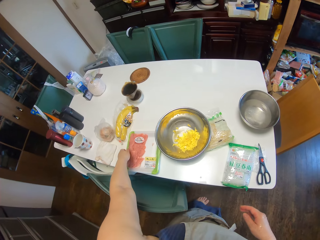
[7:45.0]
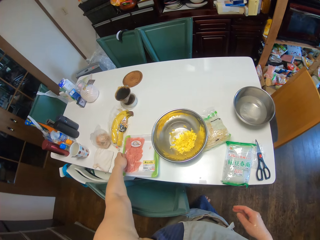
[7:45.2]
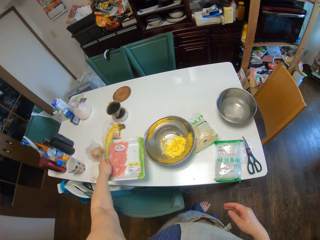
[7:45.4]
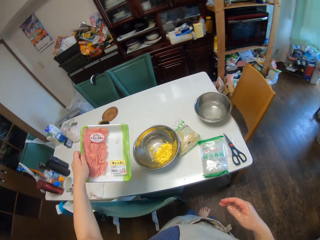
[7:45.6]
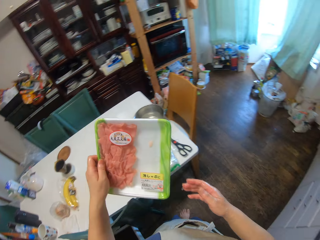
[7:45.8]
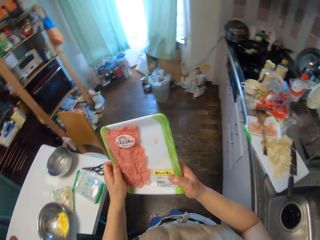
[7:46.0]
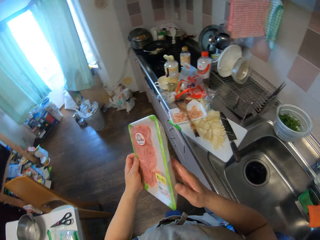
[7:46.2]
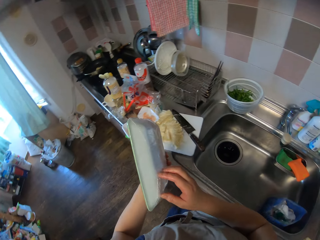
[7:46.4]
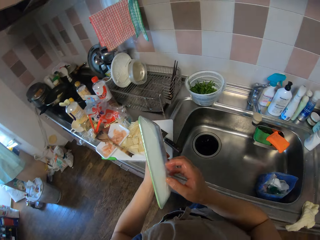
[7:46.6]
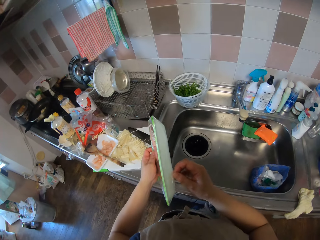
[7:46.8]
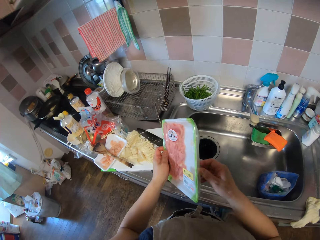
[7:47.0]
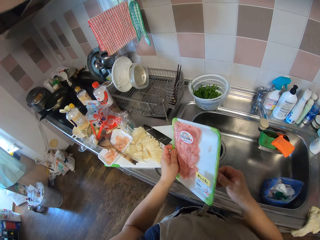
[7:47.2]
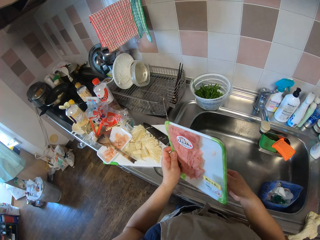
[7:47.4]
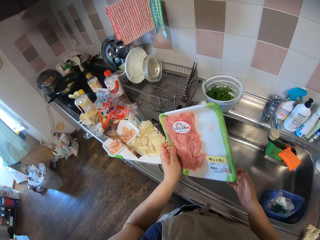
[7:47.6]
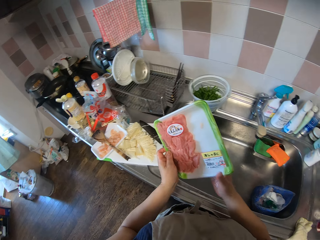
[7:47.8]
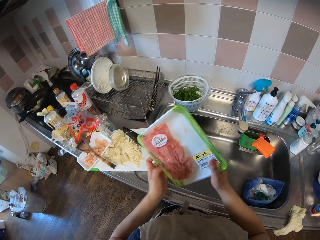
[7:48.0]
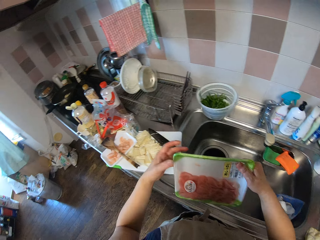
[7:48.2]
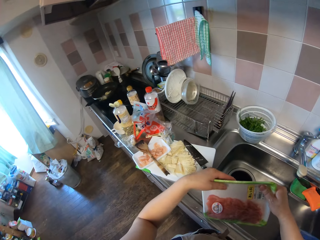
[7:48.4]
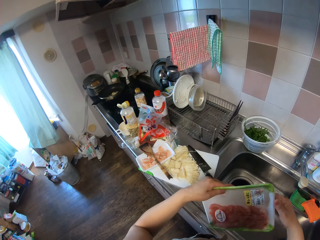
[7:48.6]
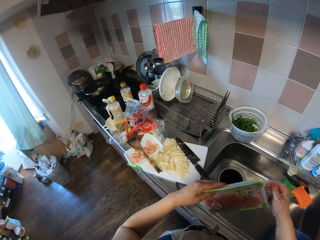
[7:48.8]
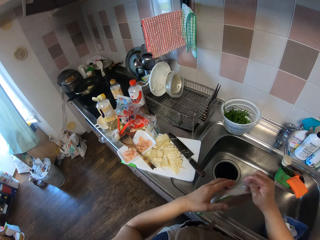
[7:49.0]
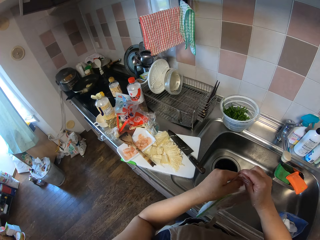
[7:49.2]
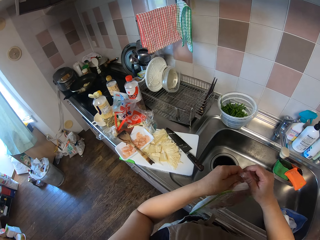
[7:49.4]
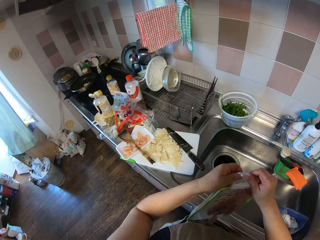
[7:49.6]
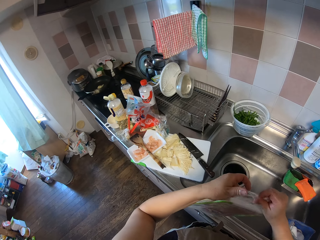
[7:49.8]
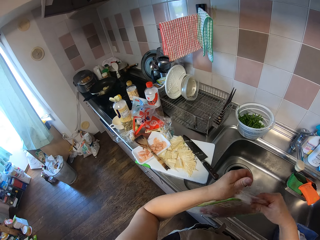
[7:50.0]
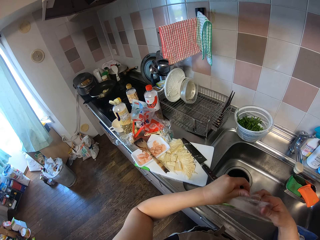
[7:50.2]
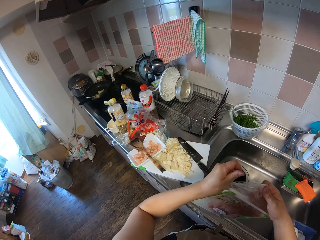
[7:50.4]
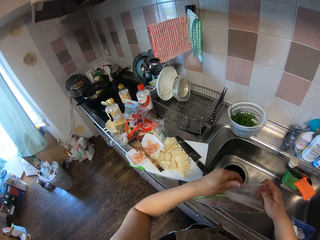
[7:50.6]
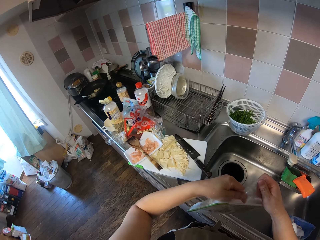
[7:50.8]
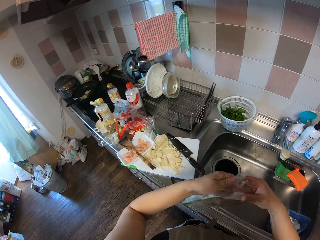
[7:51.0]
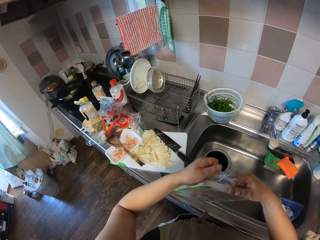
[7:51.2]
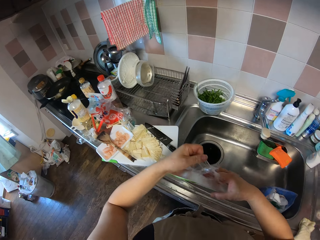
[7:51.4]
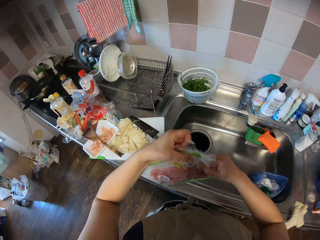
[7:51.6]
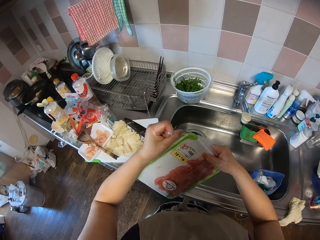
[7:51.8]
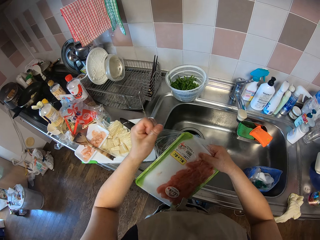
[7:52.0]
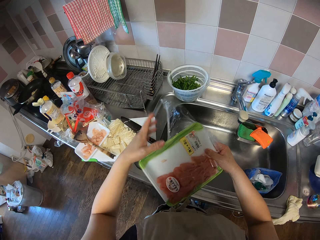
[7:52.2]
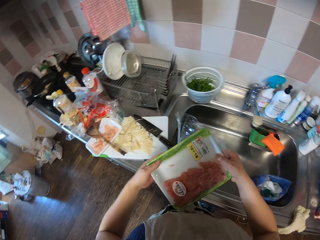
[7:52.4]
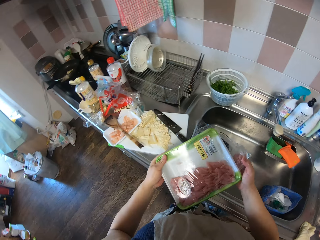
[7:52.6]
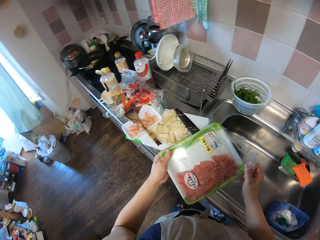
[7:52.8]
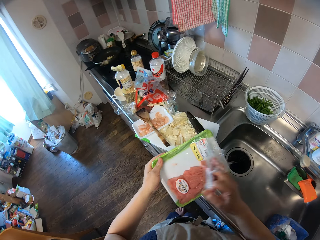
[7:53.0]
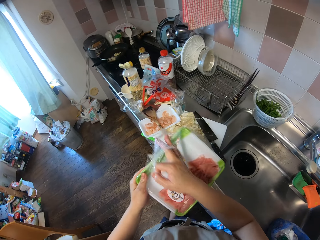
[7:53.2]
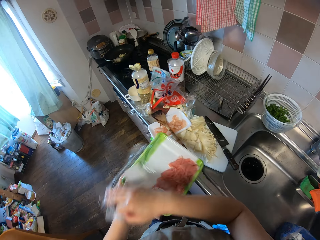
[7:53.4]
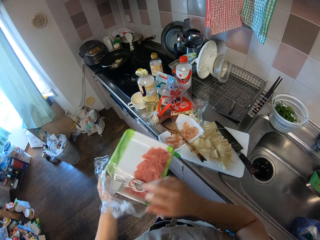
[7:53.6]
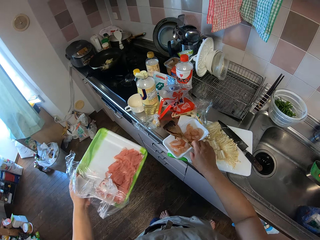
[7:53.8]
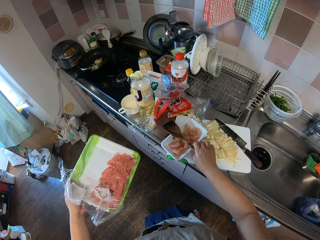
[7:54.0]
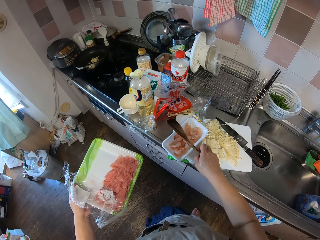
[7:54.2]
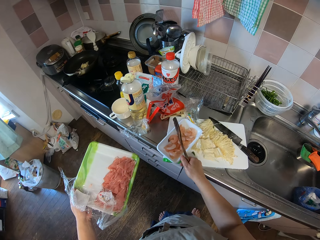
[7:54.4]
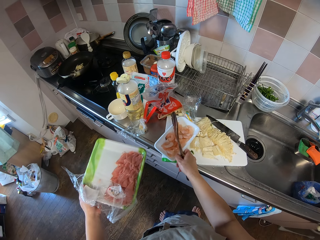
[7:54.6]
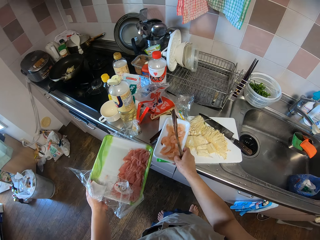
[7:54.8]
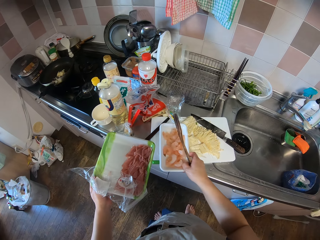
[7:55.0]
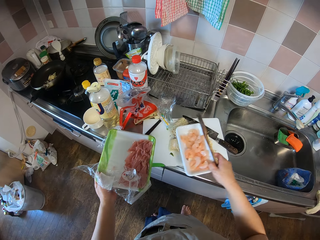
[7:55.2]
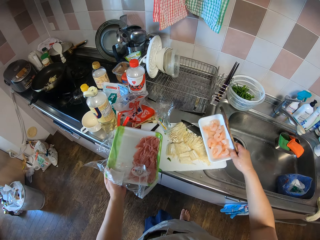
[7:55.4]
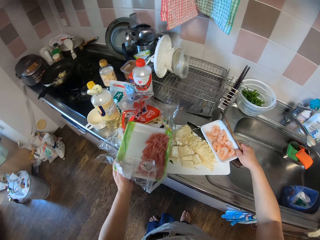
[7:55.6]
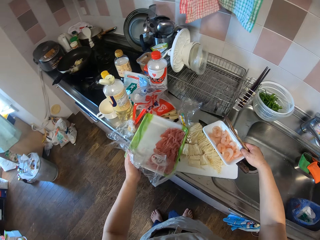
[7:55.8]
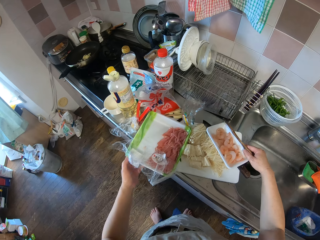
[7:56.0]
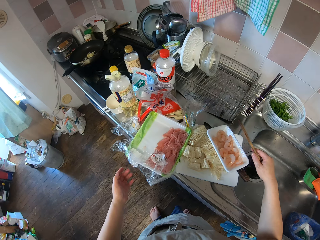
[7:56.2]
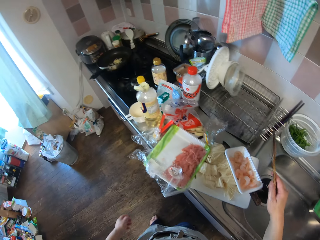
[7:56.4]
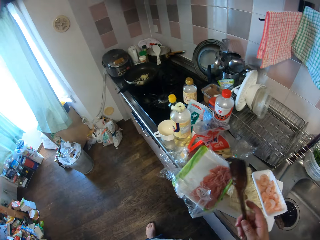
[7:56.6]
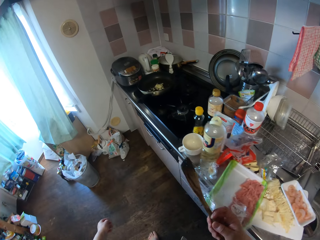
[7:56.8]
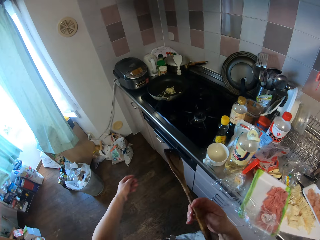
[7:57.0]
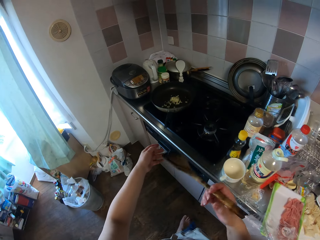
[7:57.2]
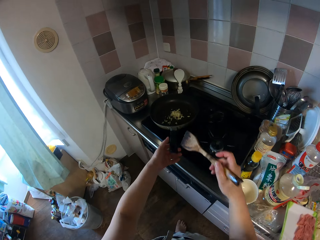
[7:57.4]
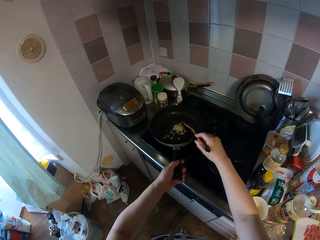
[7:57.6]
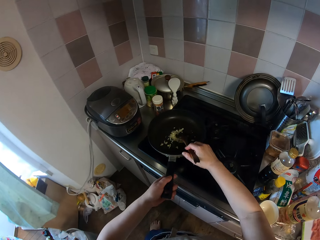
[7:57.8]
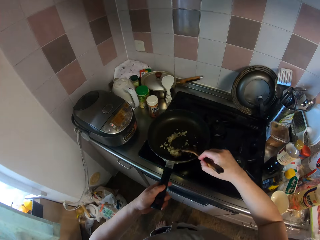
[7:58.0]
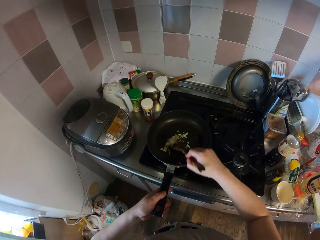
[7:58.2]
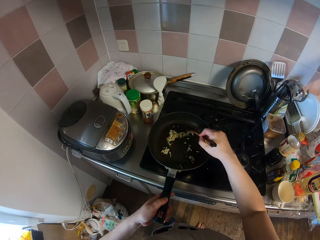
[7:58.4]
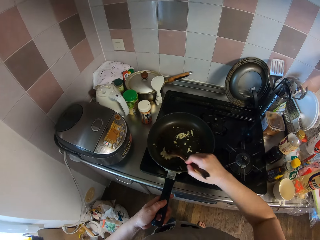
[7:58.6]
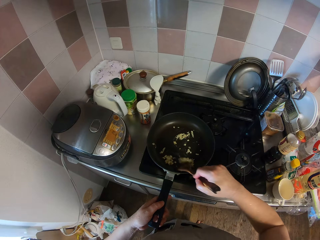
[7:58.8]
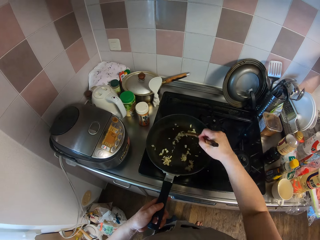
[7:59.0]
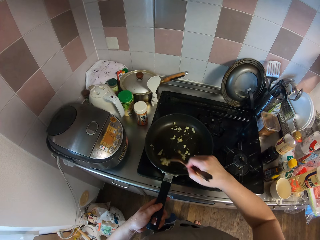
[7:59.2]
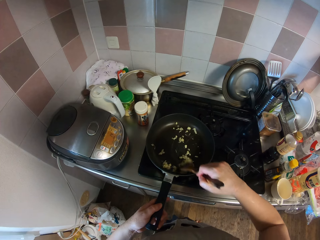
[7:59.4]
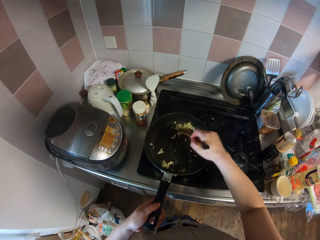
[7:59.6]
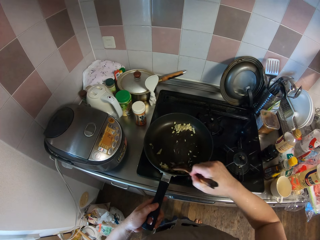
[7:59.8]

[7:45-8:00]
The camera wearer picks up a pack of meat. They tear off the nylon on the pack of meat. They take the spoon and move the prawns. They drop the pack of meat on the chopping board. They walk towards the gas cooker. They stir the potatoes or ginger.

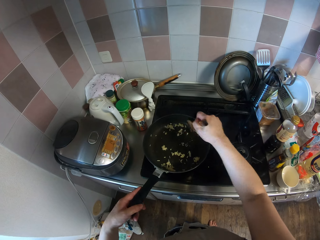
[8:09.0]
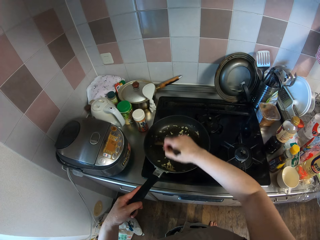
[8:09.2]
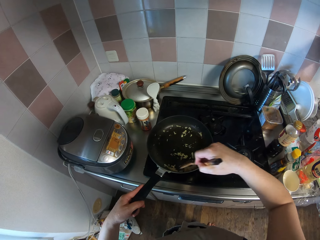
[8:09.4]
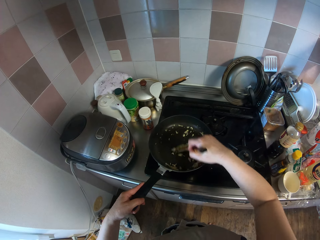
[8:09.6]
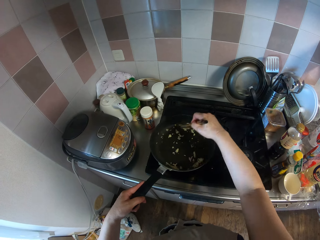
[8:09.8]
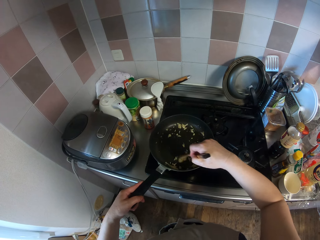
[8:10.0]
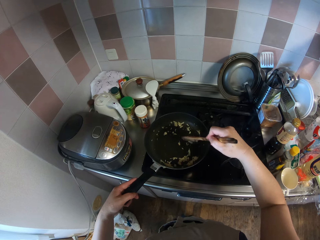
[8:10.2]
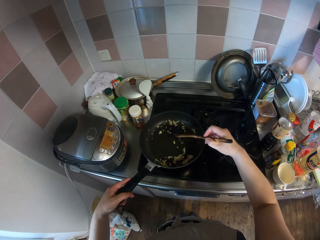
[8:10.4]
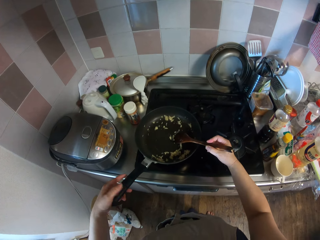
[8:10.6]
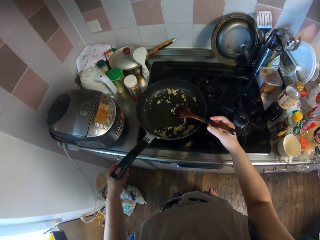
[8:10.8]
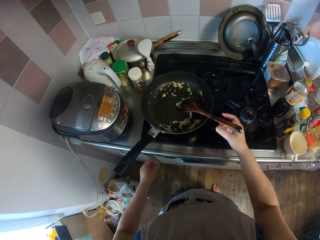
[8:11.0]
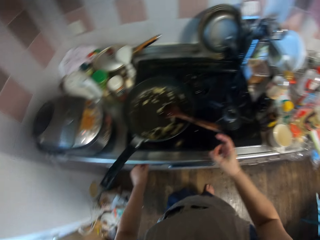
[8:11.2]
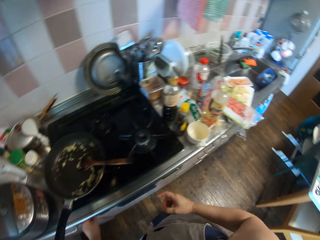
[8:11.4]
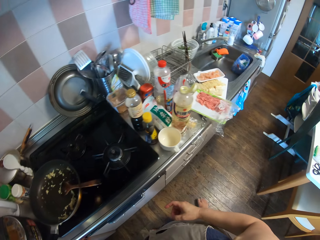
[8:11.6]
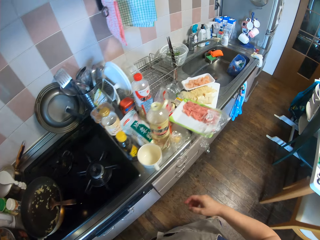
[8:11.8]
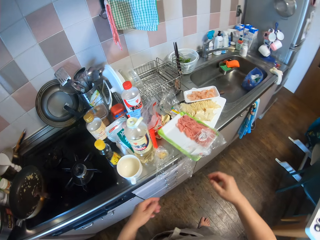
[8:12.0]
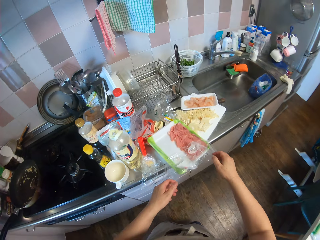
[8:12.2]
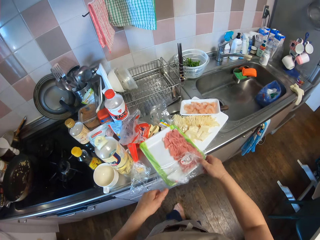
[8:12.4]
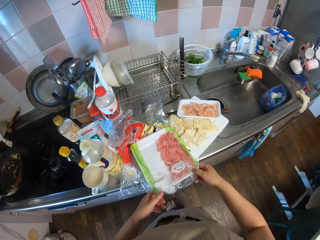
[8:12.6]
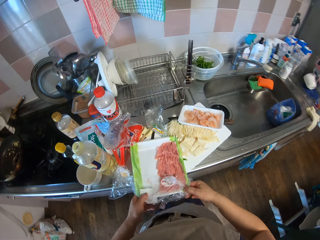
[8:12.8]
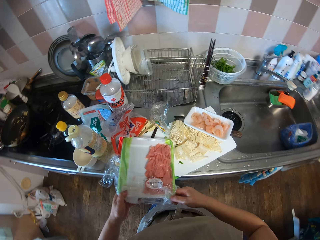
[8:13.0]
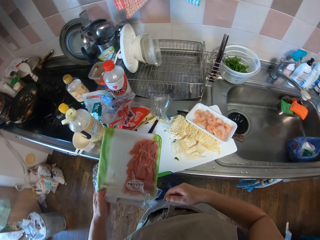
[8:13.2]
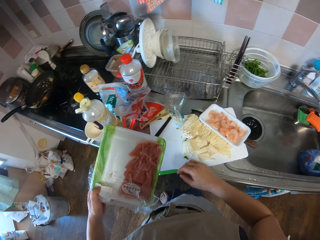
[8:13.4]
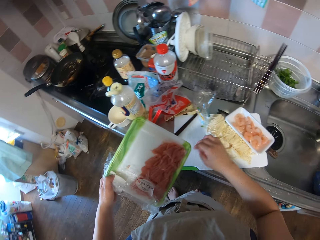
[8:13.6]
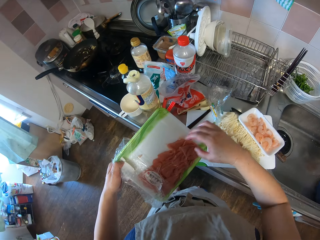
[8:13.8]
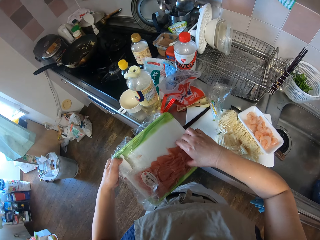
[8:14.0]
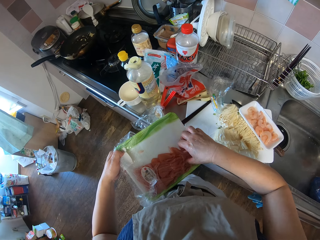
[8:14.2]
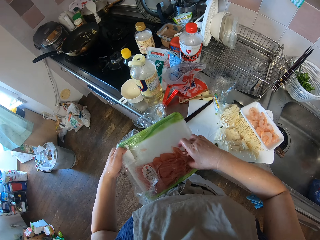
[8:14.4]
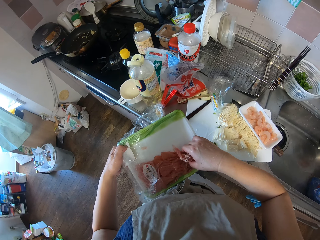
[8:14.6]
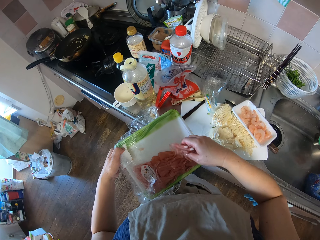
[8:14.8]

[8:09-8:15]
The camera wearer taps the spoon on the frying pan. They stir the potatoes. They touch the heat regulator. They pick up the pack of meat. They check on the meat.
